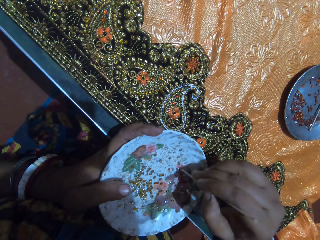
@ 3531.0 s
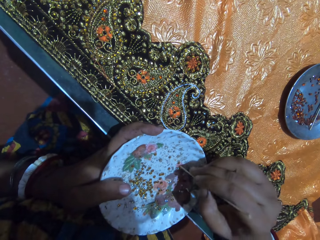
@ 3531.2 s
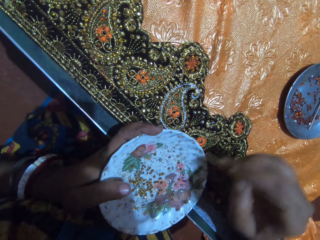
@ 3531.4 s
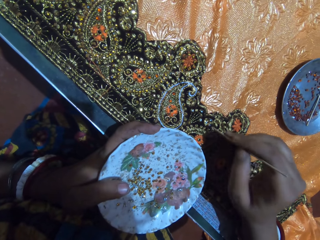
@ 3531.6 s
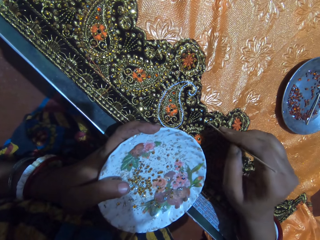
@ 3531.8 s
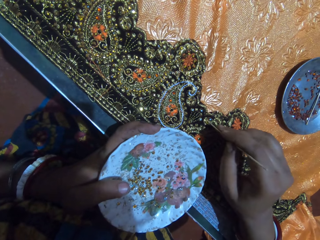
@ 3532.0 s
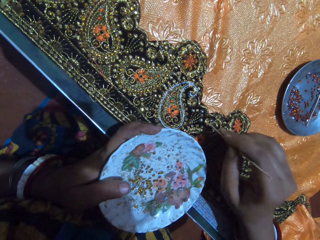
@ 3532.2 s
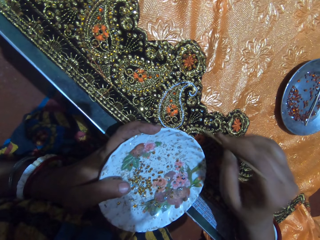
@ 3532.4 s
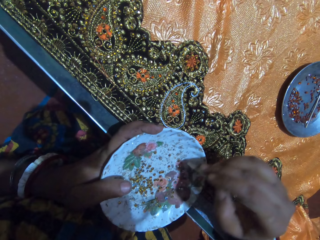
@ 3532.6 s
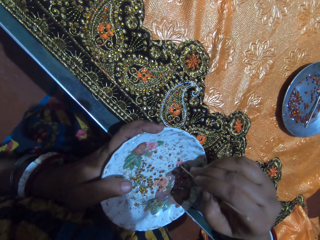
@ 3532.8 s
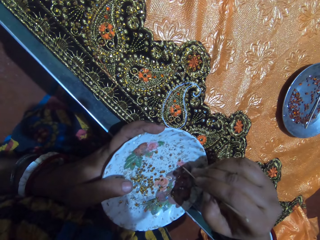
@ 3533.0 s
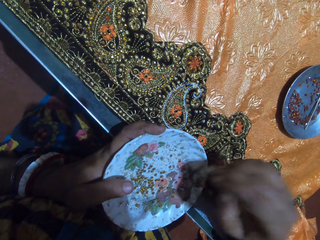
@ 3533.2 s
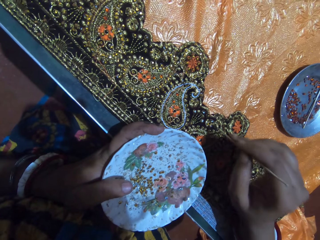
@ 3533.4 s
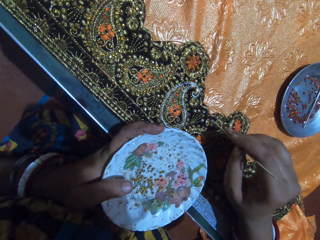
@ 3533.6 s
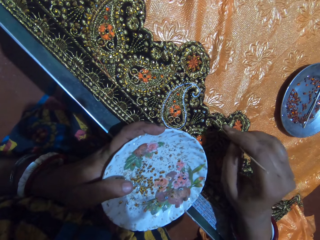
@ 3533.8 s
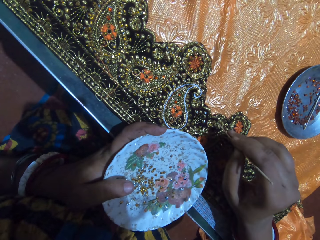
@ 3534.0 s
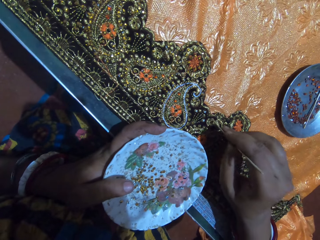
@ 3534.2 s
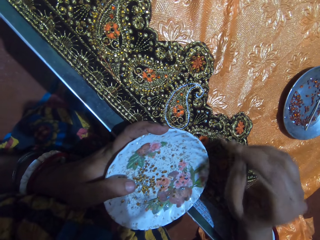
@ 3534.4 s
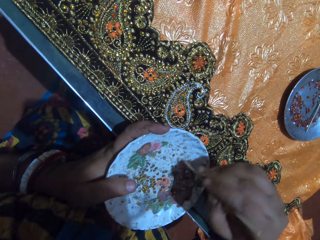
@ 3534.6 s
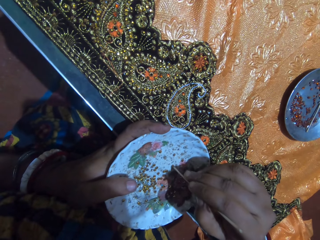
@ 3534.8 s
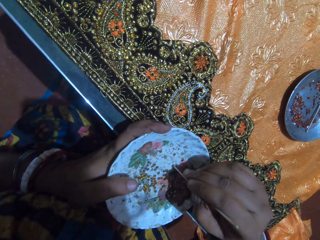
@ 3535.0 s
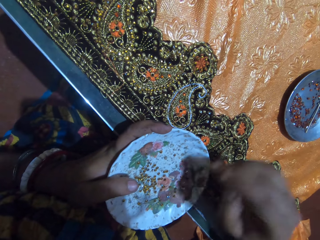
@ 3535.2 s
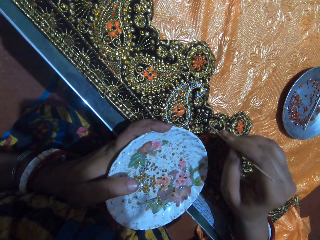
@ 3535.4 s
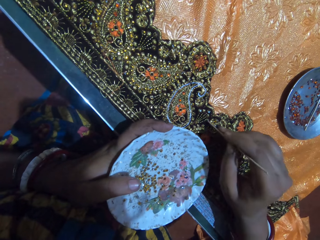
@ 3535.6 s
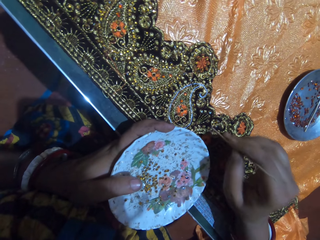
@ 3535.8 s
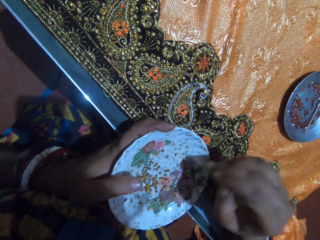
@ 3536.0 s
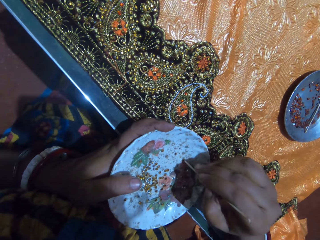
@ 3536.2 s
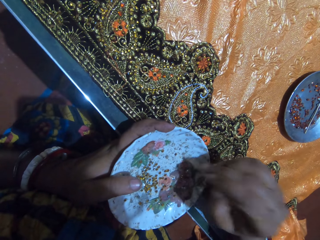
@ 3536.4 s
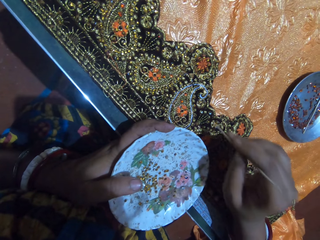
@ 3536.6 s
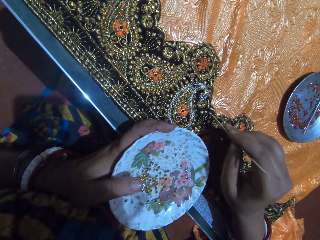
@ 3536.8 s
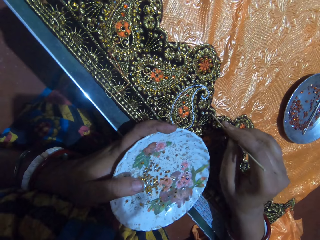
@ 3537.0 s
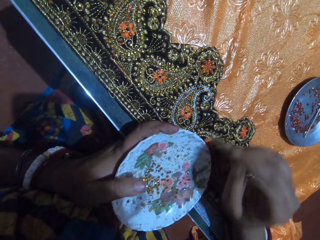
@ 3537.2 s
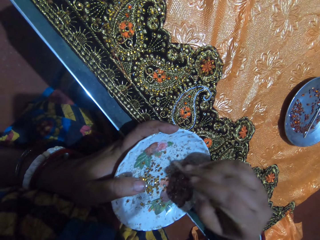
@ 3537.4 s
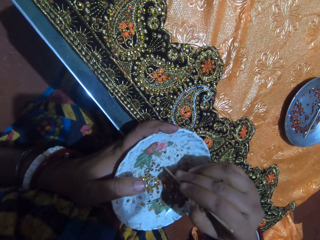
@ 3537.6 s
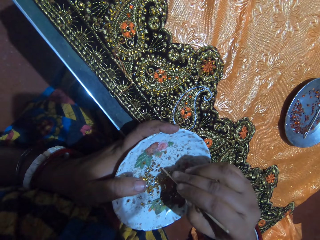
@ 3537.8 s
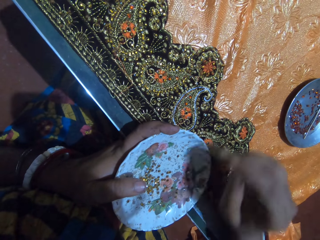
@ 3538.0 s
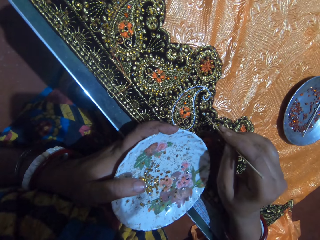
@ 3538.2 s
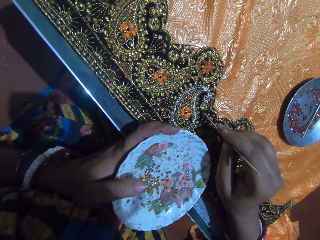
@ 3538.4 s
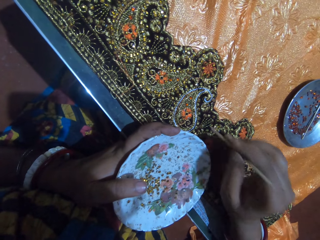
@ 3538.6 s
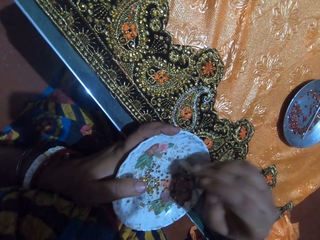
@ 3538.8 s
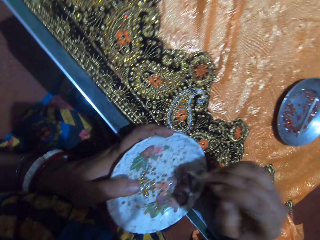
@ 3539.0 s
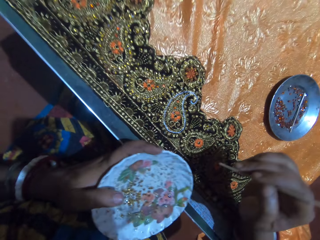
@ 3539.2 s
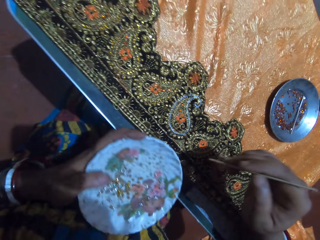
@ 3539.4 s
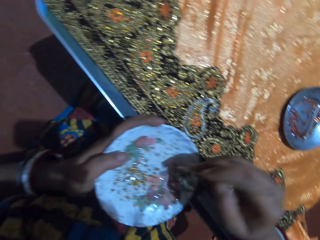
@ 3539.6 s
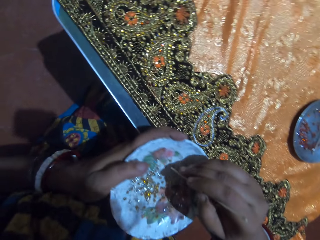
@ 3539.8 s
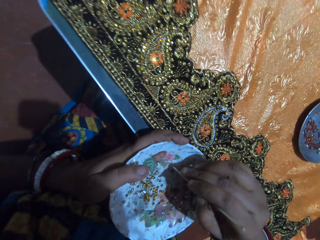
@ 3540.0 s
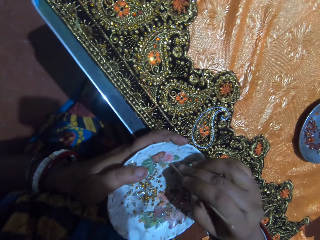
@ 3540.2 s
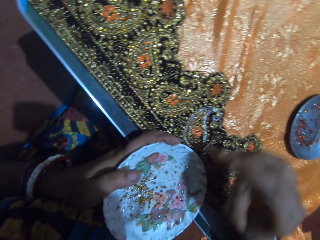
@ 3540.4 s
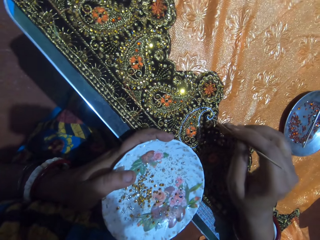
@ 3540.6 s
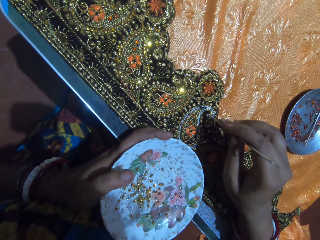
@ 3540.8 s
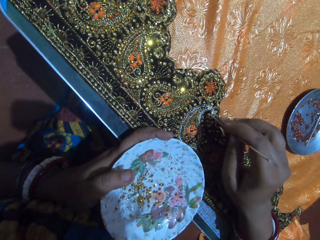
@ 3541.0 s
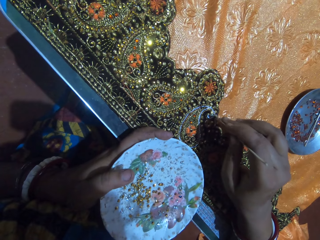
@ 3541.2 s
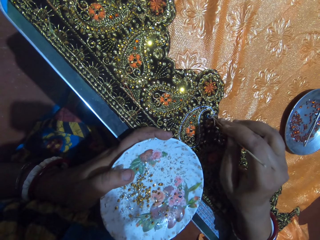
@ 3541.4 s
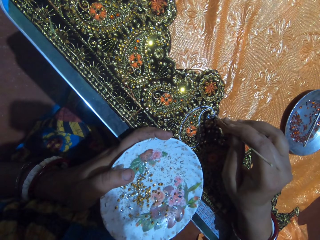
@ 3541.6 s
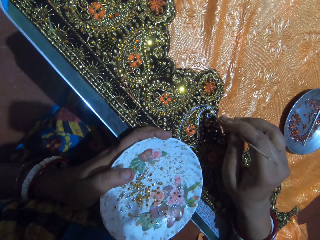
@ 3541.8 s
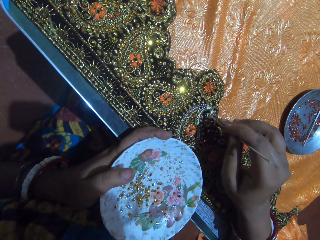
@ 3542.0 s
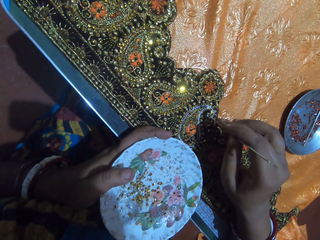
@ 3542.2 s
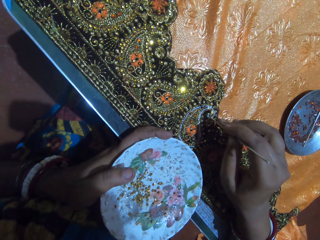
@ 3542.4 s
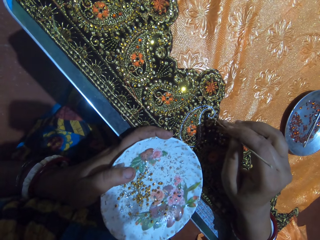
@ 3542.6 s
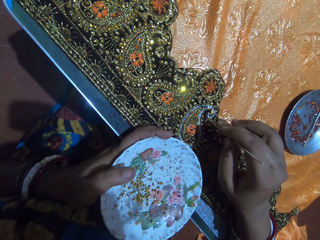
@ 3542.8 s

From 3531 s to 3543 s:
The camera wearer picks a rhinestone from the plate in her left hand with the pick-stick in her right hand. She stones the cloth on the table with the rhinestone attached to the pick-stick in her right hand. She picks a rhinestone from the plate in her left hand with the pick-stick in her right hand. She stones the cloth on the table with the rhinestone attached to the pick-stick in her right hand. She picks a rhinestone from the plate in her left hand with the pick-stick in her right hand. She stones the cloth on the table with the rhinestone attached to the pick-stick in her right hand. She picks a rhinestone from the plate in her left hand with the pick-stick in her right hand. She stones the cloth on the table with the rhinestone attached to the pick-stick in her right hand. She picks a rhinestone from the plate in her left hand with the pick-stick in her right hand. She stones the cloth on the table with the rhinestone attached to the pick-stick in her right hand. She picks a rhinestone from the plate in her left hand with the pick-stick in her right hand. She stones the cloth on the table with the rhinestone attached to the pick-stick in her right hand.

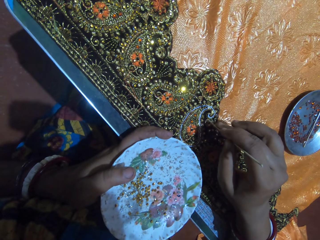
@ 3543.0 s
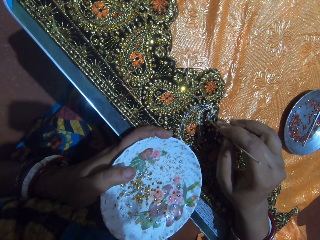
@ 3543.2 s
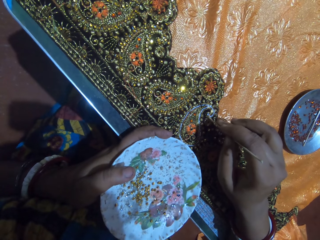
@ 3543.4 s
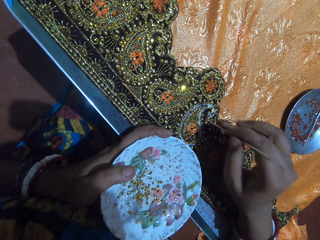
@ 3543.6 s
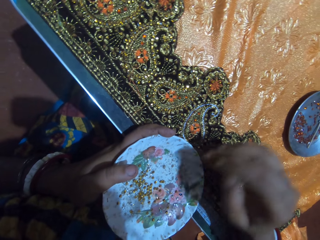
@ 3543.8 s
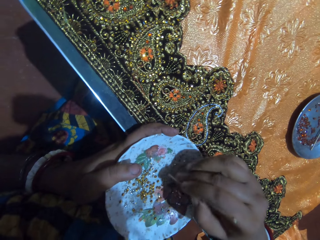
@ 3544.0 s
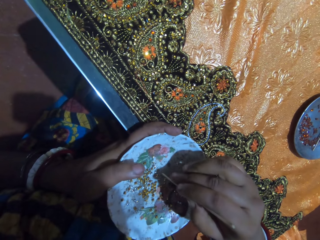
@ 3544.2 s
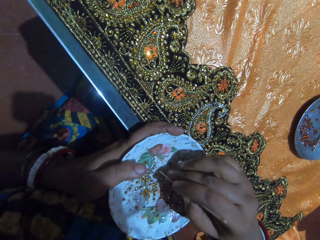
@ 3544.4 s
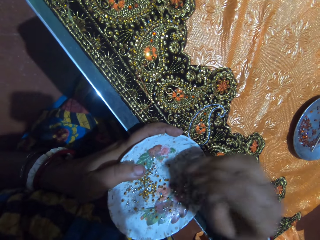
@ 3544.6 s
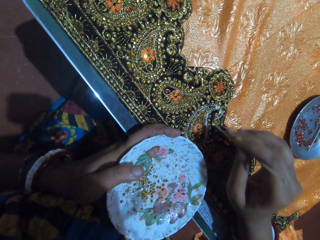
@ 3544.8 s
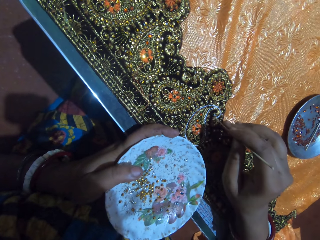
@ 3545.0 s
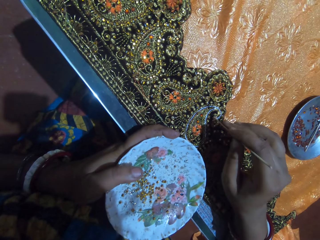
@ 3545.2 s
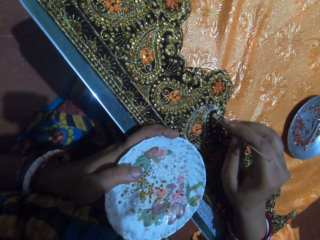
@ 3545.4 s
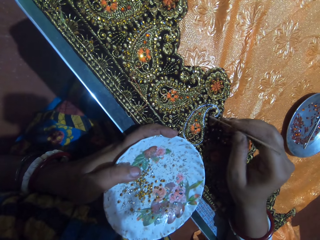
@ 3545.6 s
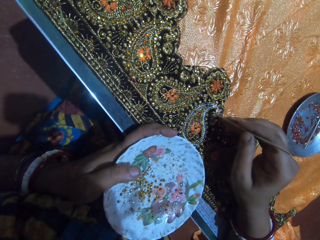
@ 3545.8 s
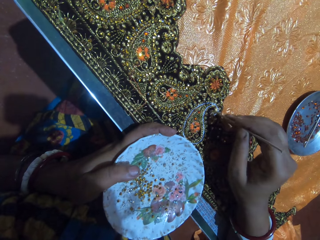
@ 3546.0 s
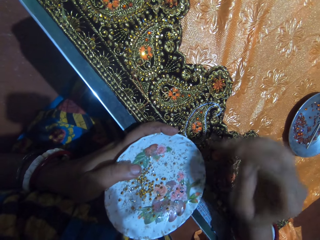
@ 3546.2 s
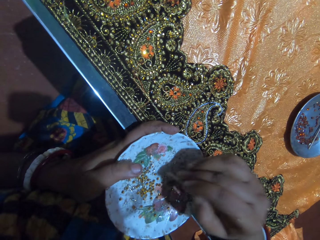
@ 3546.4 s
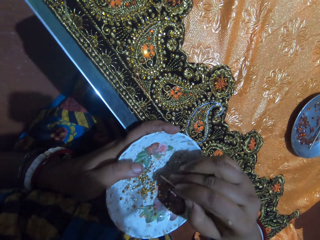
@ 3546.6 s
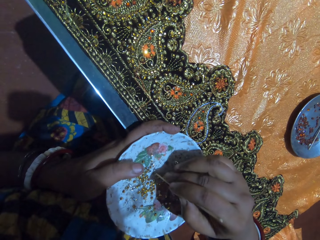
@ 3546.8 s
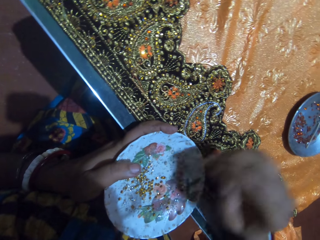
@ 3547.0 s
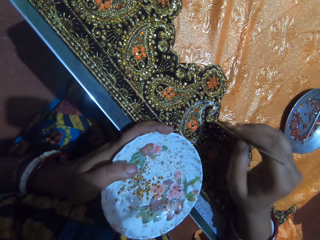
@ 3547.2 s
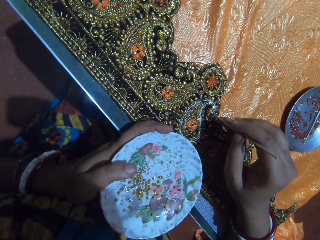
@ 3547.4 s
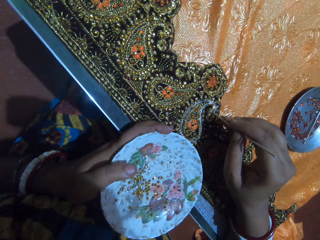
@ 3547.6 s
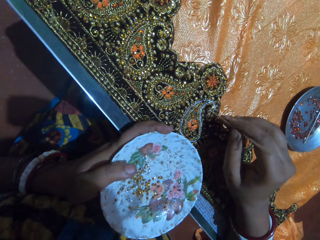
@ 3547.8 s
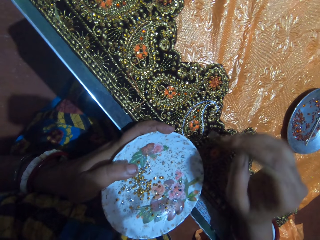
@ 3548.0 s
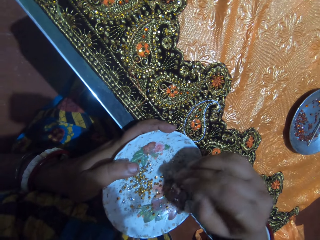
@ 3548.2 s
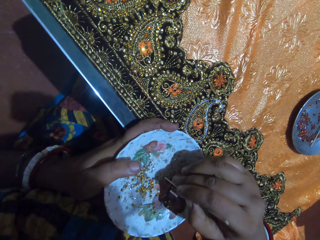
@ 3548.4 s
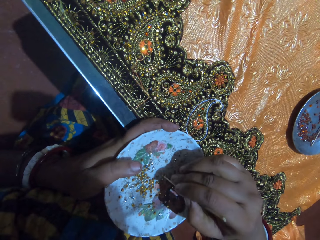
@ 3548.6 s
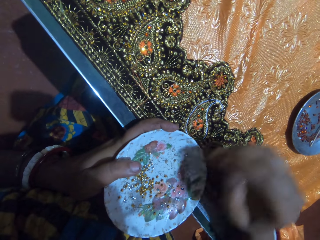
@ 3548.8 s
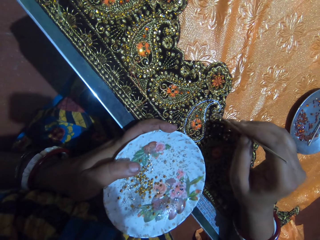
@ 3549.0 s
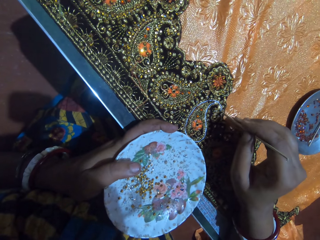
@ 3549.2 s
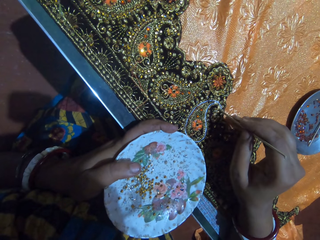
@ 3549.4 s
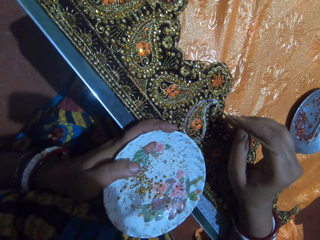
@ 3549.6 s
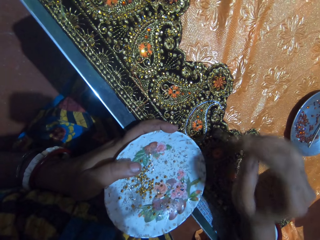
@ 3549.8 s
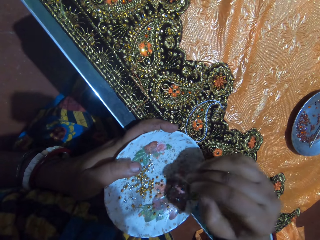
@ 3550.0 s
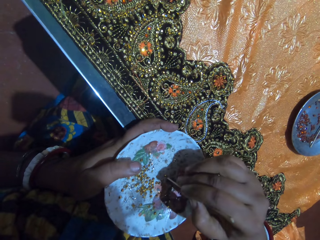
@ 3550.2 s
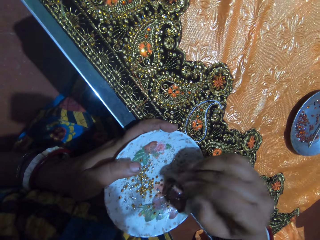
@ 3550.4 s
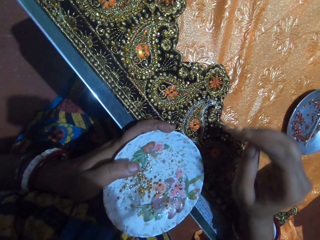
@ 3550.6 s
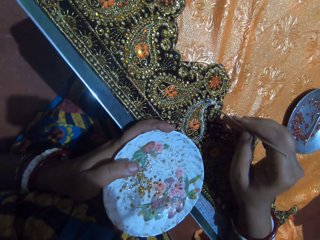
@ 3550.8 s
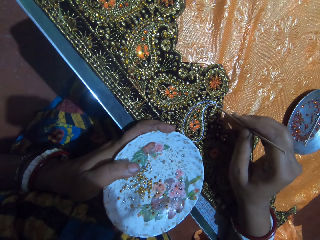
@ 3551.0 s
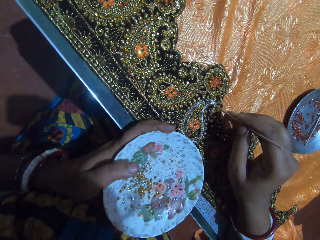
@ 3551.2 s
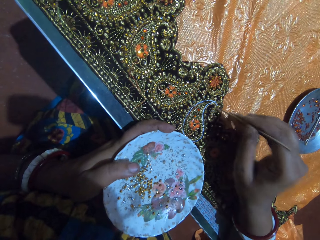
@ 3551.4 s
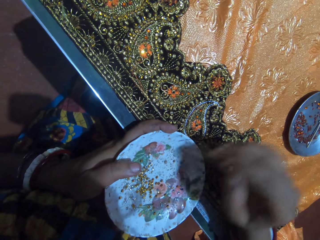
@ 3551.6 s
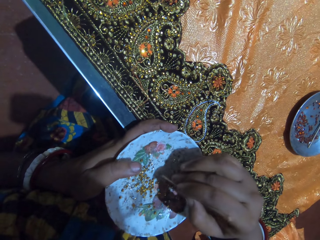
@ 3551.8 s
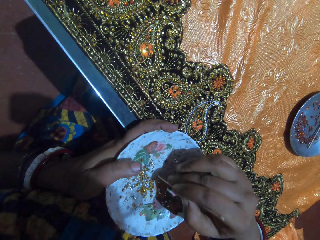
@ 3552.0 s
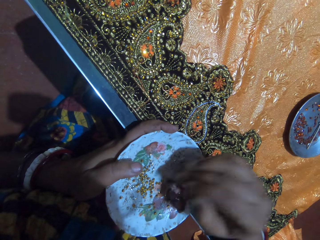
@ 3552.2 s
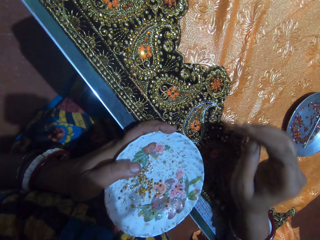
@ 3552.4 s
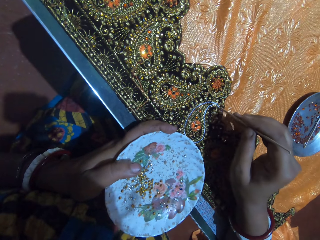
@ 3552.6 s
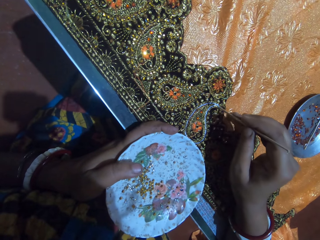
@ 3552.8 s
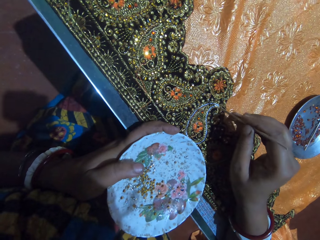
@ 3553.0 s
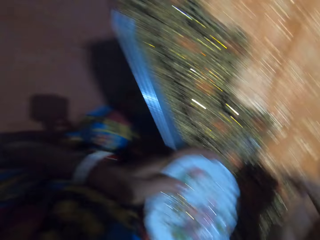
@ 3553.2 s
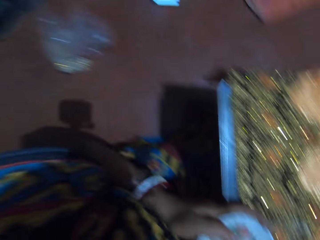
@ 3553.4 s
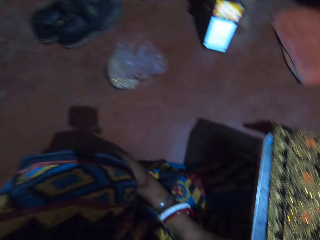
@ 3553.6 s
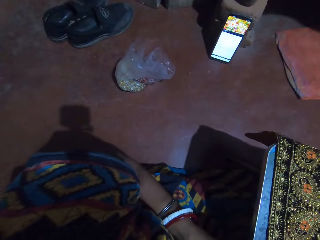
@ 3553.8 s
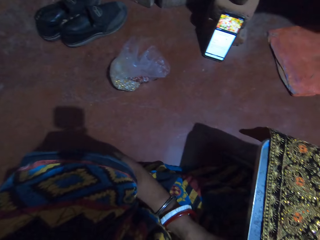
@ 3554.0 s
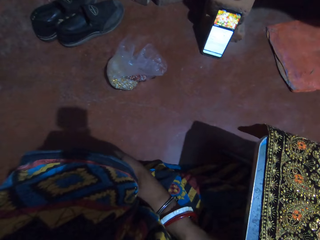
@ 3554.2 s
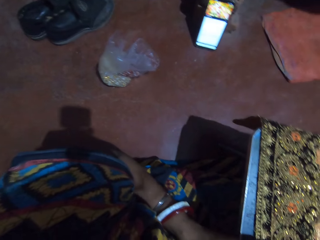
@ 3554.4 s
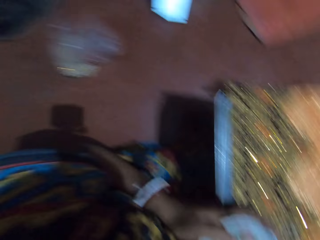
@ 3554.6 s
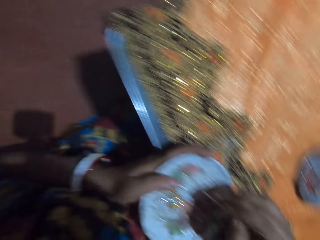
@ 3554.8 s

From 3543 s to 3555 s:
The camera wearer picks a rhinestone from the plate in her left hand with the pick-stick in her right hand. She stones the cloth on the table with the rhinestone attached to the pick-stick in her right hand. She picks a rhinestone from the plate in her left hand with the pick-stick in her right hand. She stones the cloth on the table with the rhinestone attached to the pick-stick in her right hand. She picks a rhinestone from the plate in her left hand with the pick-stick in her right hand. She stones the cloth on the table with the rhinestone attached to the pick-stick in her right hand. She picks a rhinestone from the plate in her left hand with the pick-stick in her right hand. She stones the cloth on the table with the rhinestone attached to the pick-stick in her right hand. She picks a rhinestone from the plate in her left hand with the pick-stick in her right hand. She stones the cloth on the table with the rhinestone attached to the pick-stick in her right hand. She looks at the phone.
